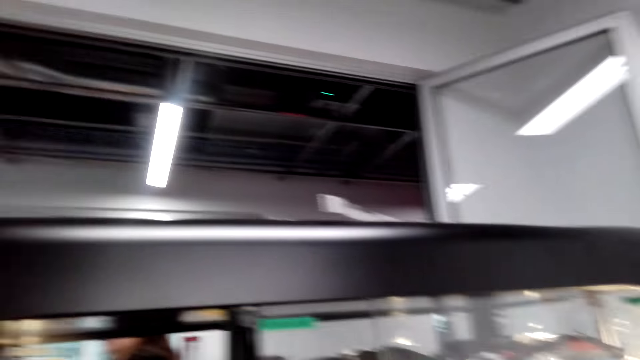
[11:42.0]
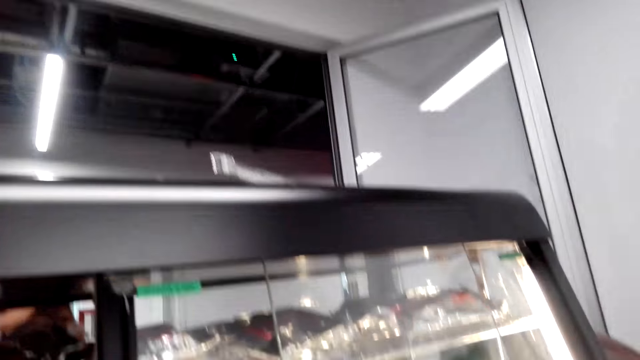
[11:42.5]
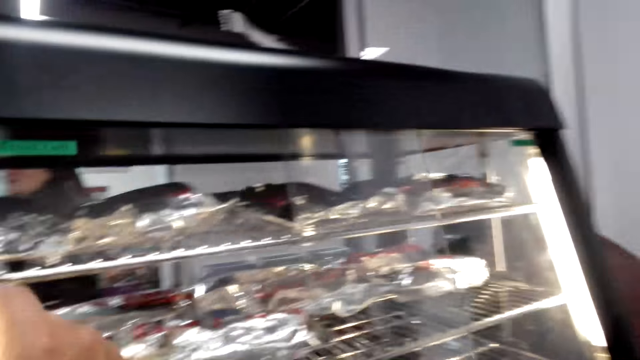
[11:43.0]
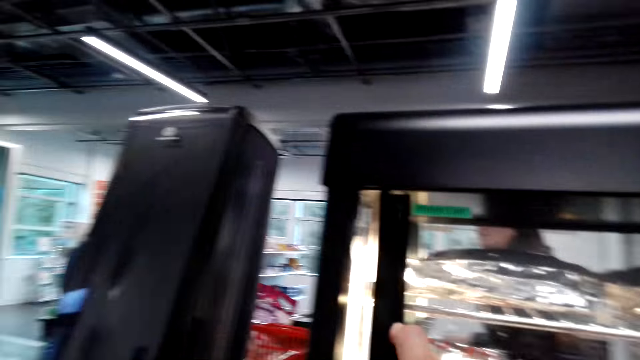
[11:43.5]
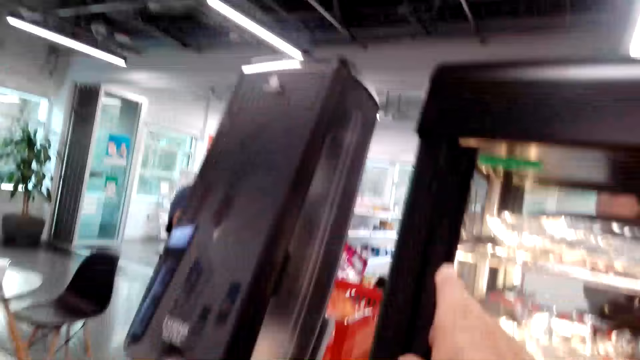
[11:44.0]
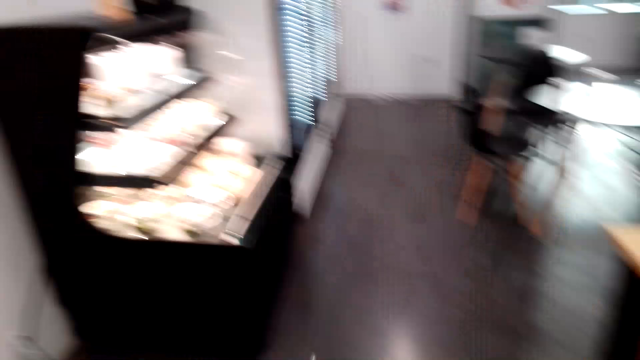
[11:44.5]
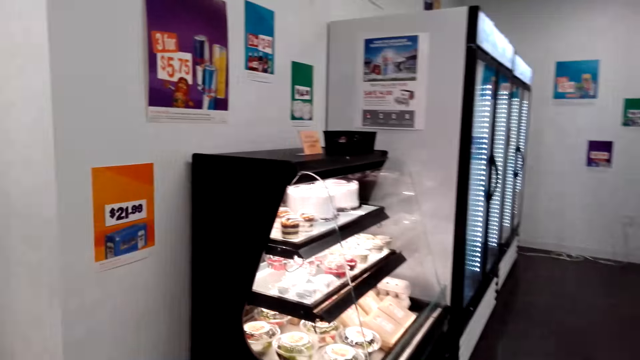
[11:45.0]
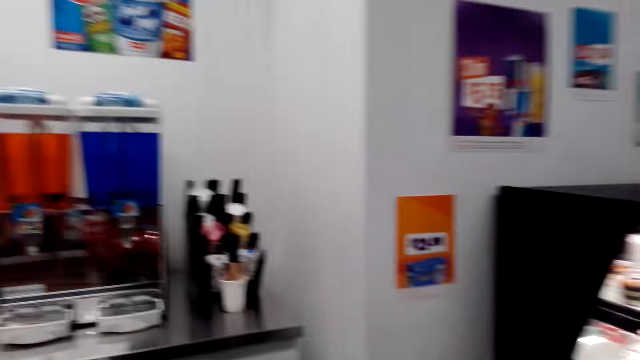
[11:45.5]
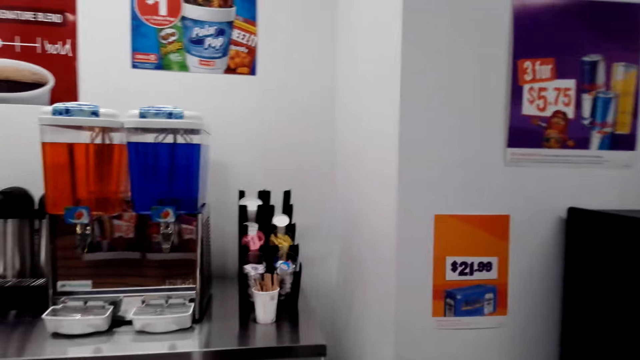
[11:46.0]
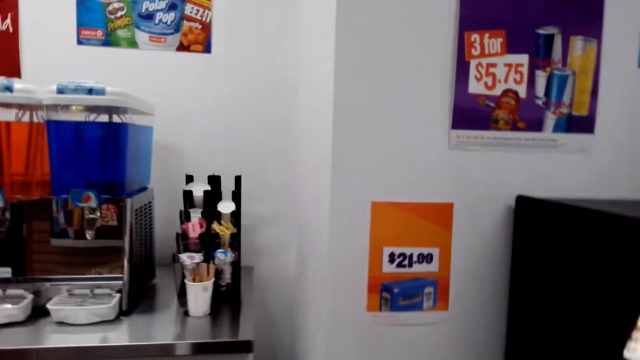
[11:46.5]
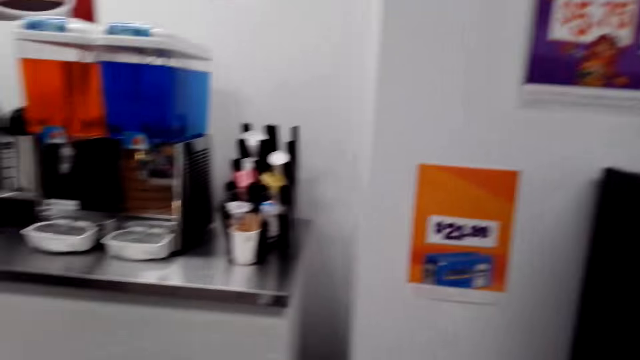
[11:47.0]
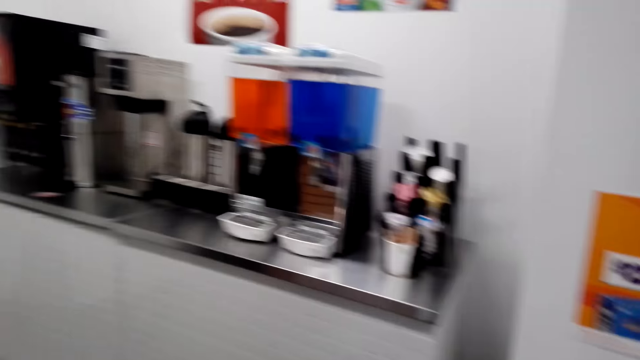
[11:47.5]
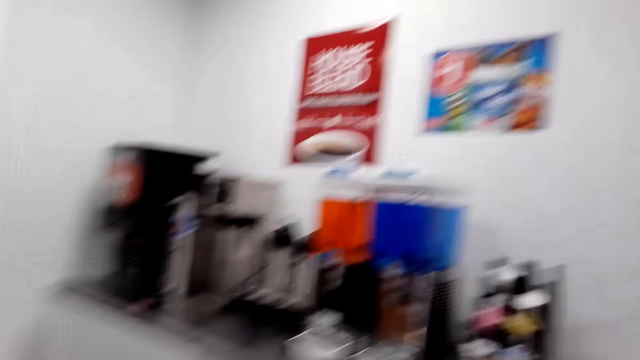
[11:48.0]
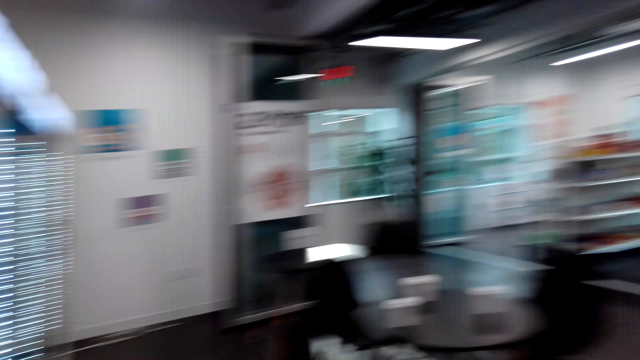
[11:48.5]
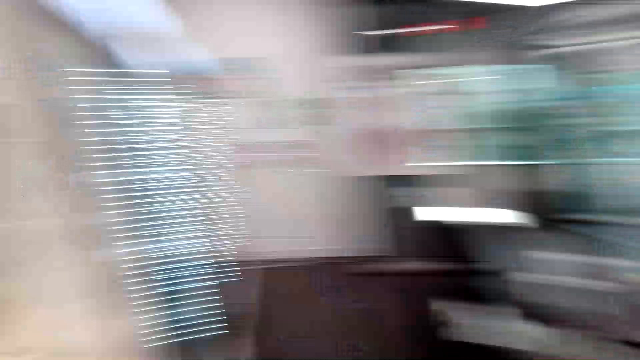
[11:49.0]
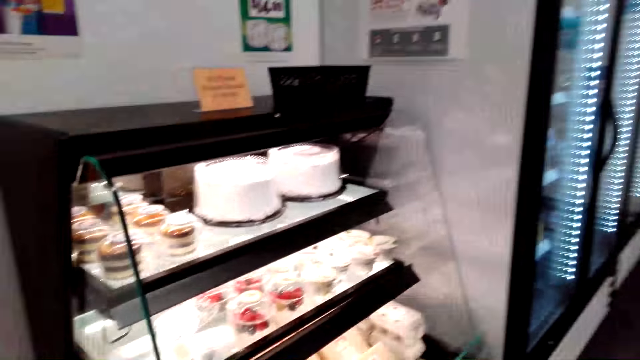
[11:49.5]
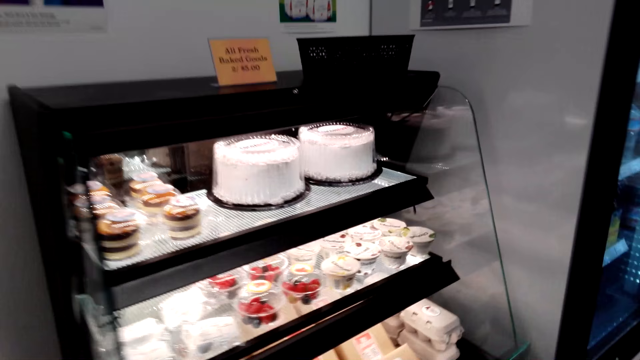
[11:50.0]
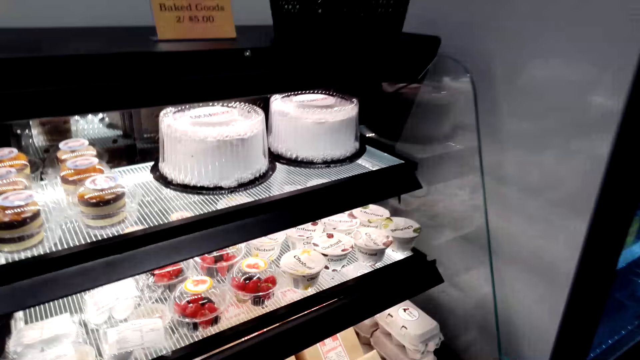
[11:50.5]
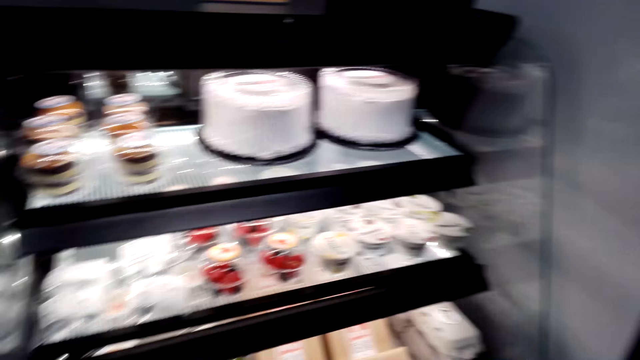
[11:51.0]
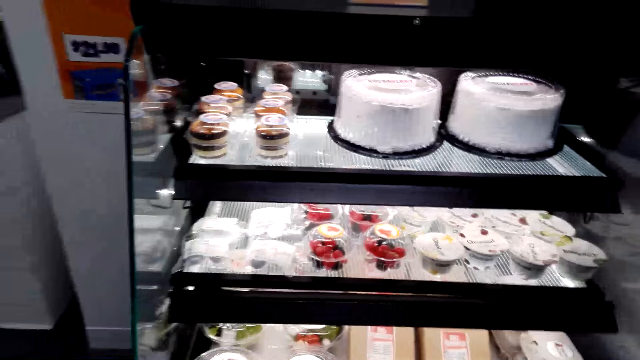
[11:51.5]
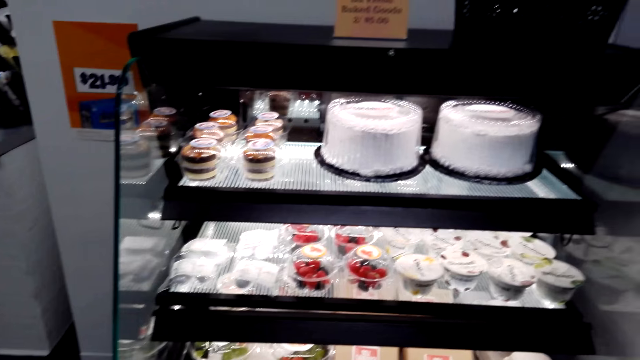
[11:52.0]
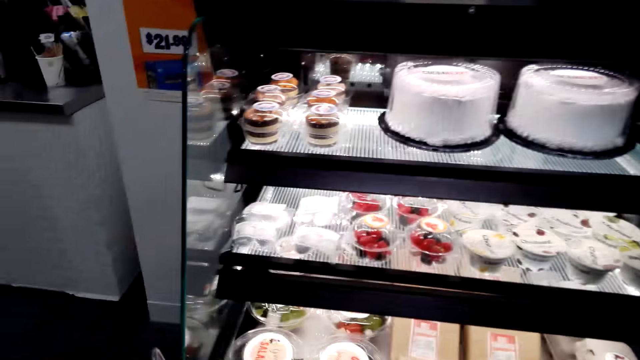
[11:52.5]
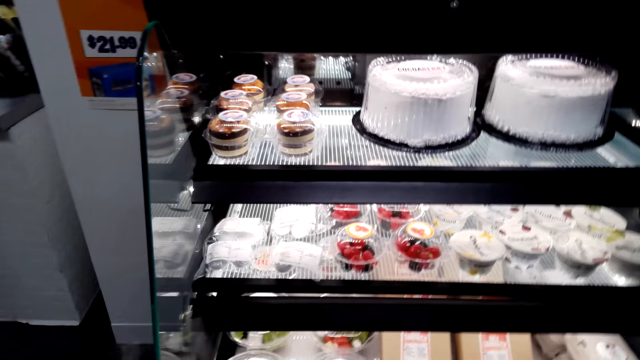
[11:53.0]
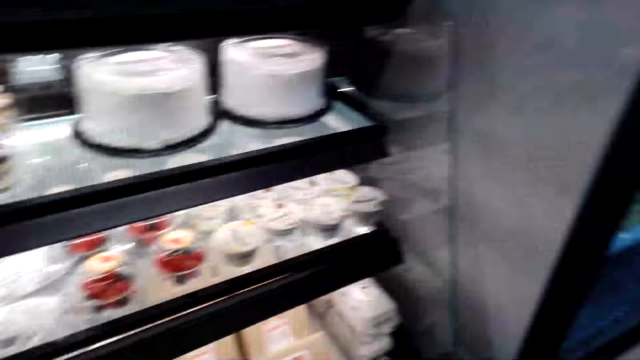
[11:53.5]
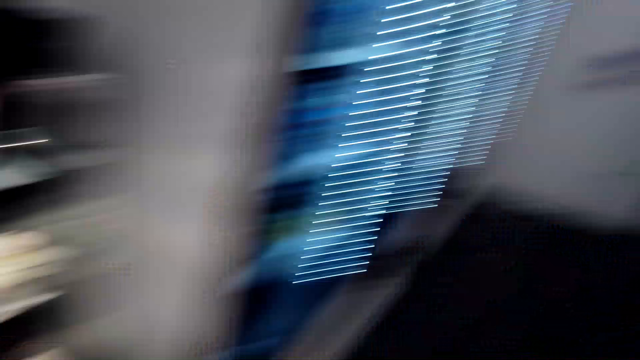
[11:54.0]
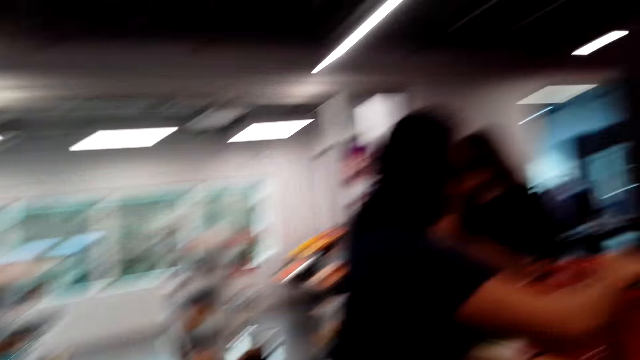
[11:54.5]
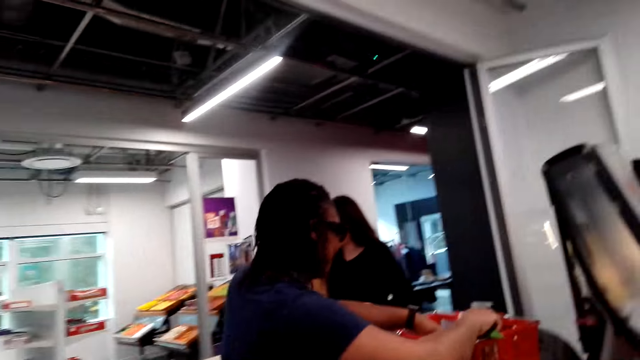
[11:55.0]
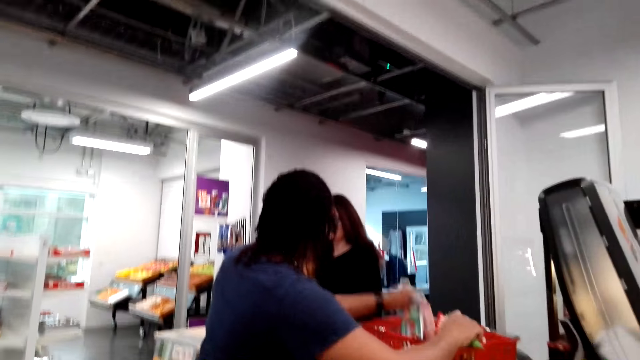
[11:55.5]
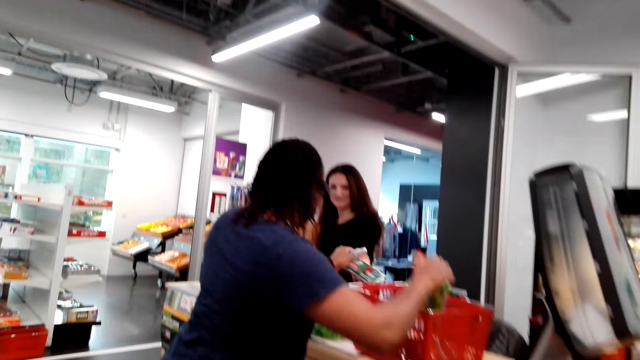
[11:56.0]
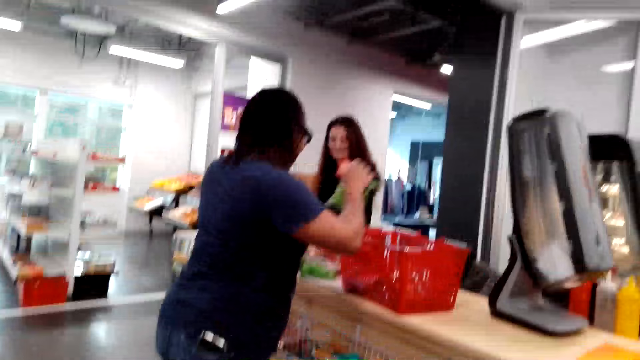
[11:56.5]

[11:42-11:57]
The camera wearer puts something in a basket. They close the grill door. They walk in the supermarket. They look around the supermarket. They look at the cakes. They turn around and look around the supermarket.

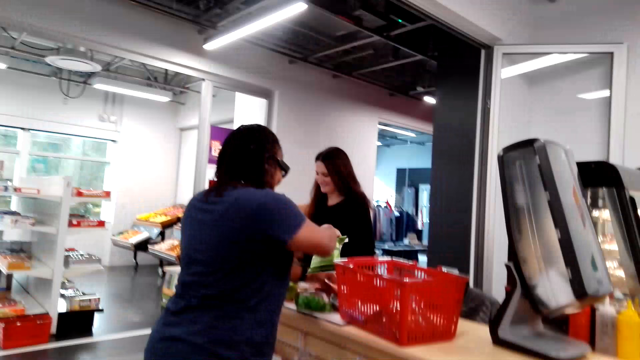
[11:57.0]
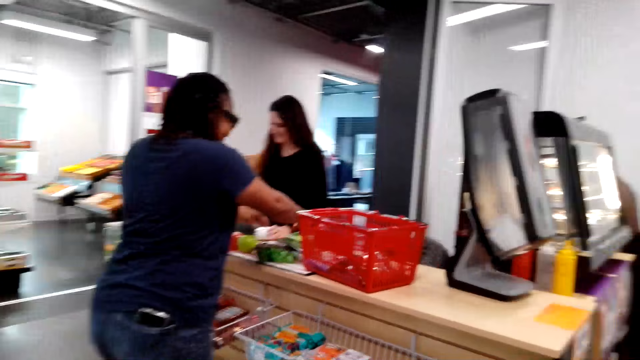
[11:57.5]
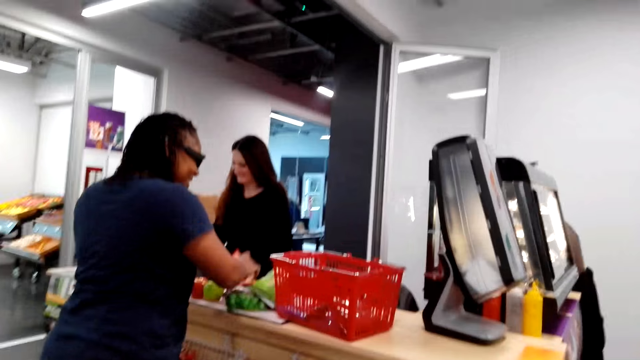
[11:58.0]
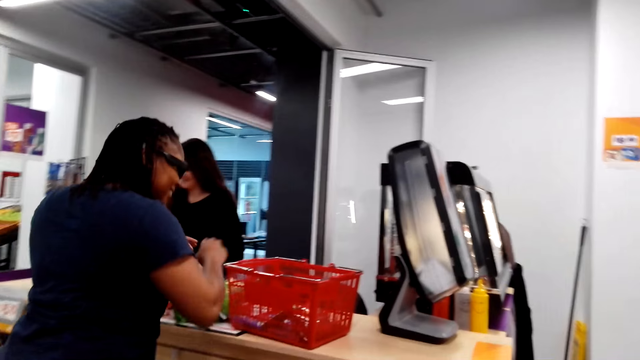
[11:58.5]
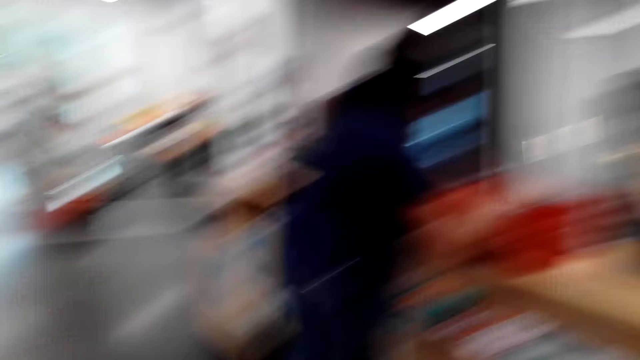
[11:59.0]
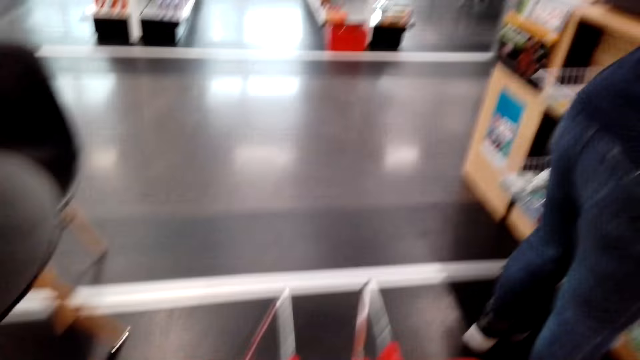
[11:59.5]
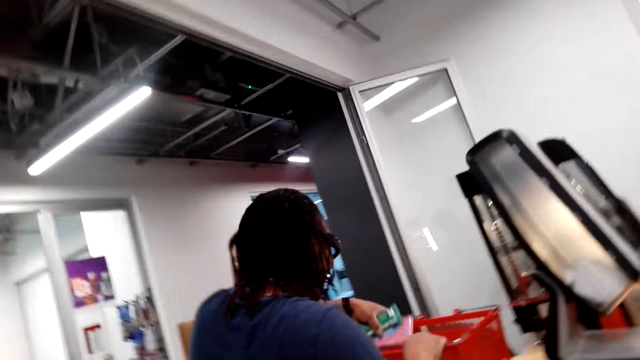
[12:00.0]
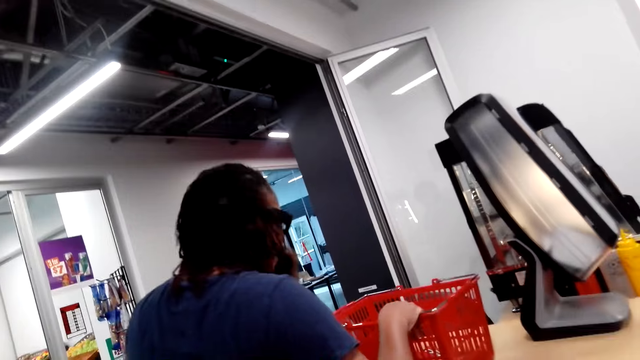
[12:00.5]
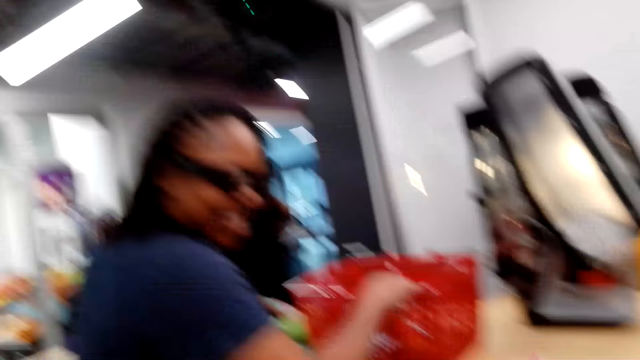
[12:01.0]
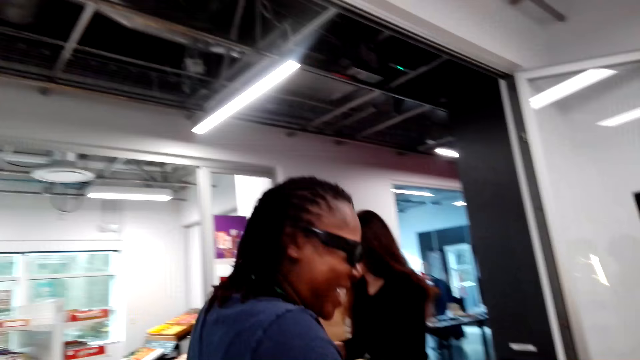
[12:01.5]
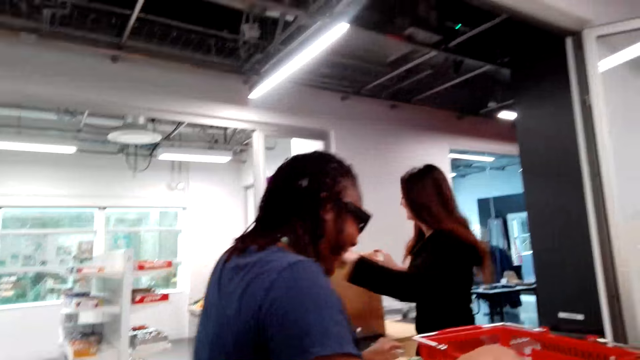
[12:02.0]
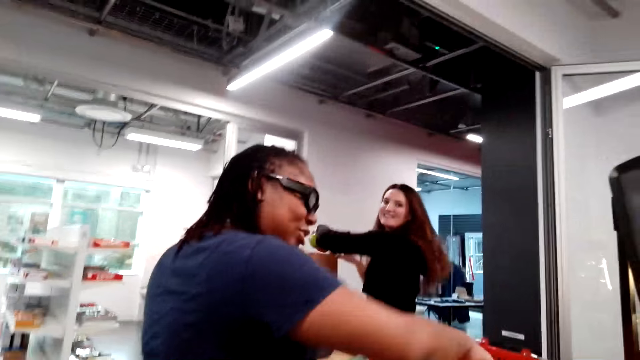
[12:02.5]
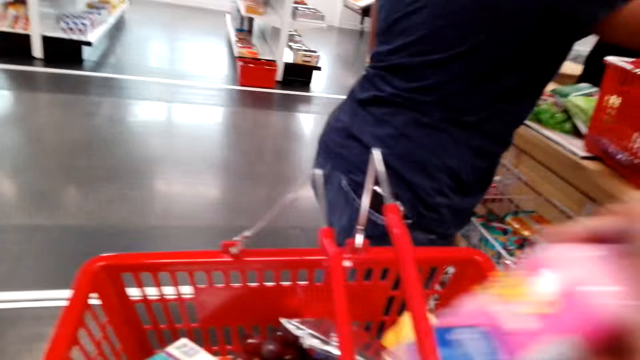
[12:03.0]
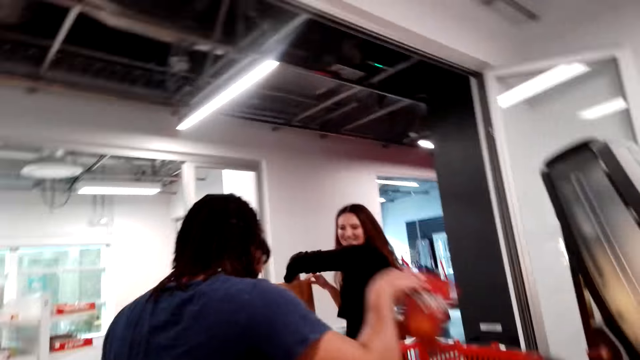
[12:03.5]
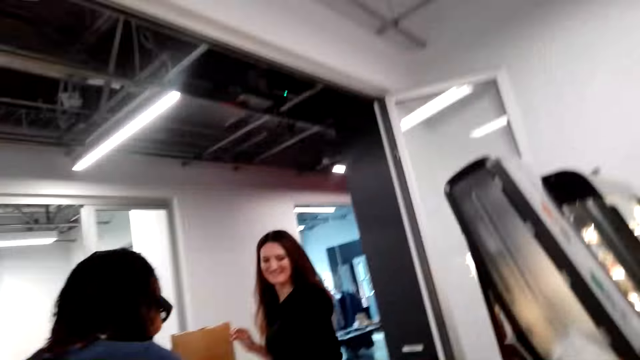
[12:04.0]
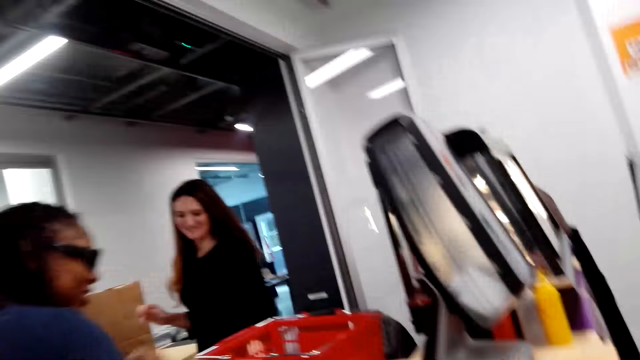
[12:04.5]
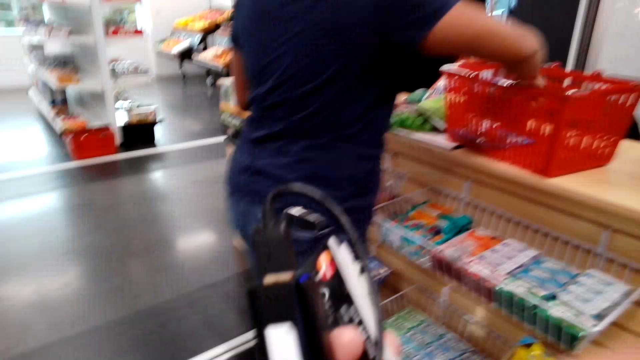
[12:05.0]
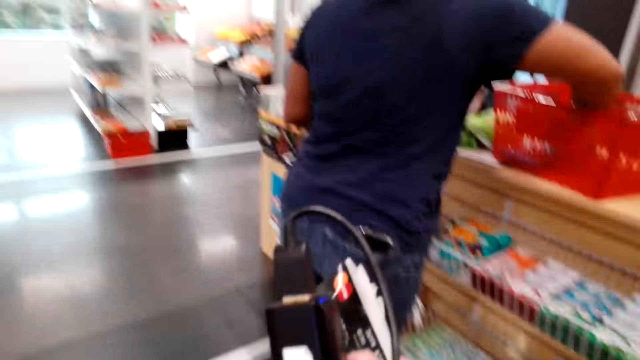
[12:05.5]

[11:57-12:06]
The camera wearer walks in the supermarket. They speak to a woman. The woman laughs. The camera wearer walks to the counter. They speak to the woman.
